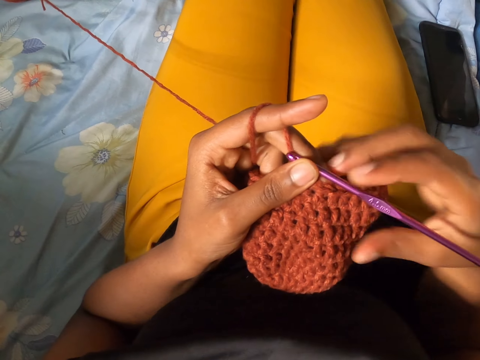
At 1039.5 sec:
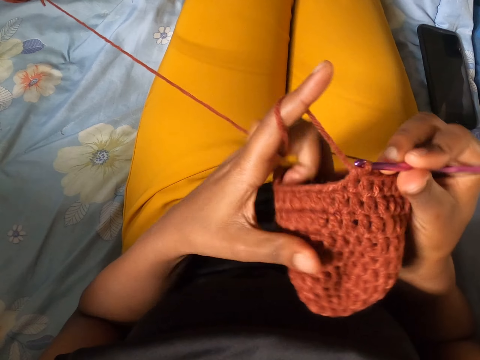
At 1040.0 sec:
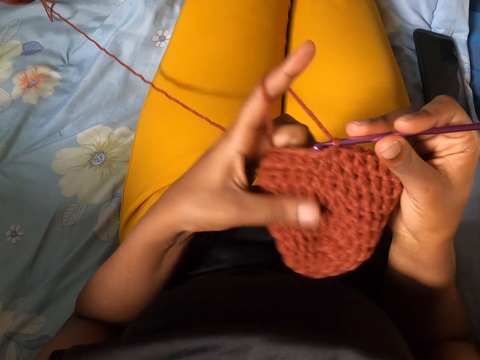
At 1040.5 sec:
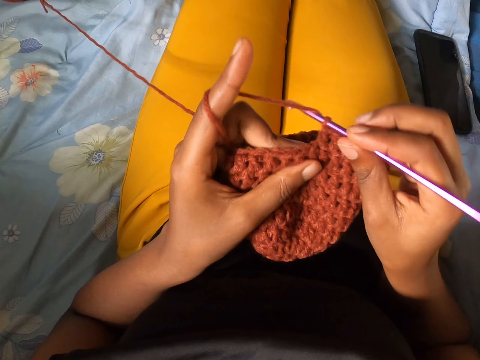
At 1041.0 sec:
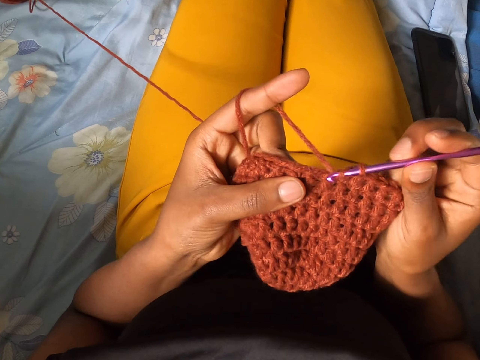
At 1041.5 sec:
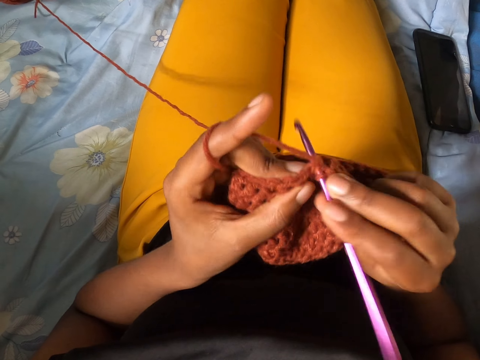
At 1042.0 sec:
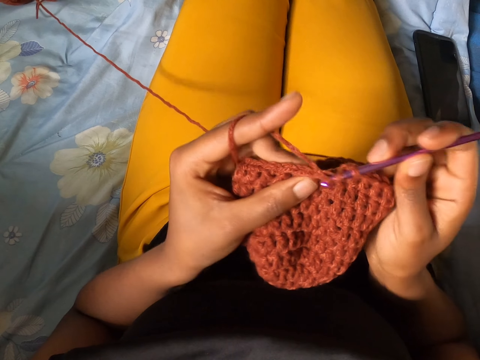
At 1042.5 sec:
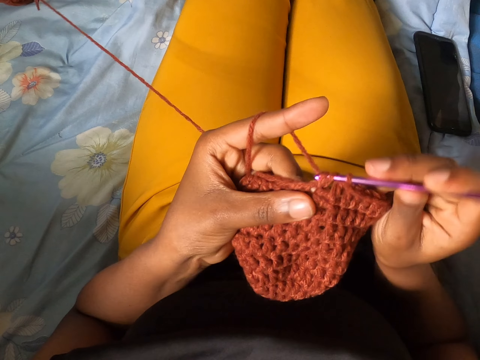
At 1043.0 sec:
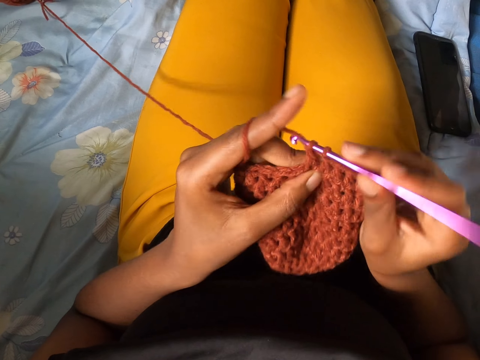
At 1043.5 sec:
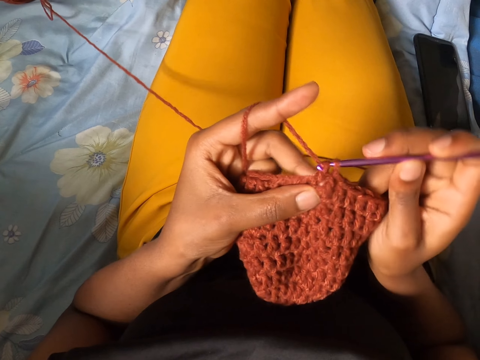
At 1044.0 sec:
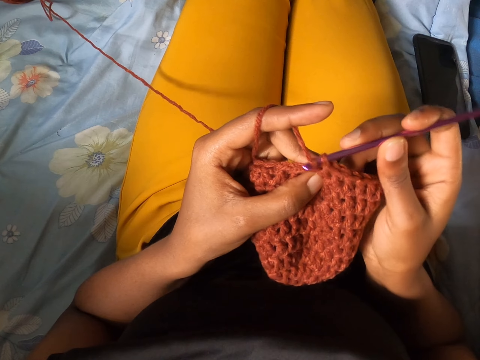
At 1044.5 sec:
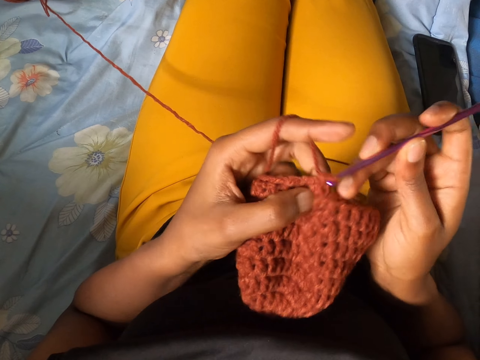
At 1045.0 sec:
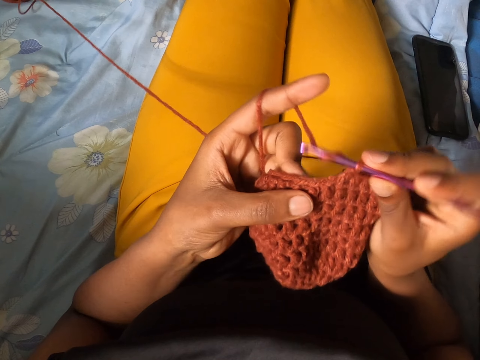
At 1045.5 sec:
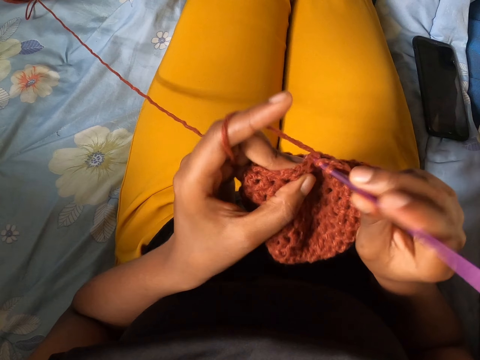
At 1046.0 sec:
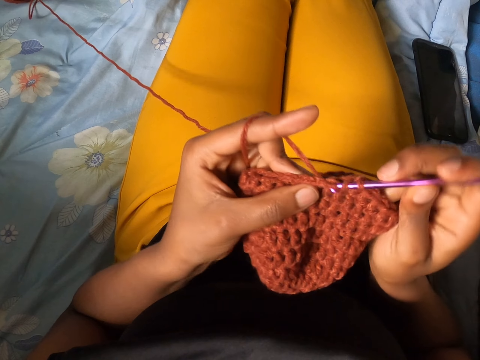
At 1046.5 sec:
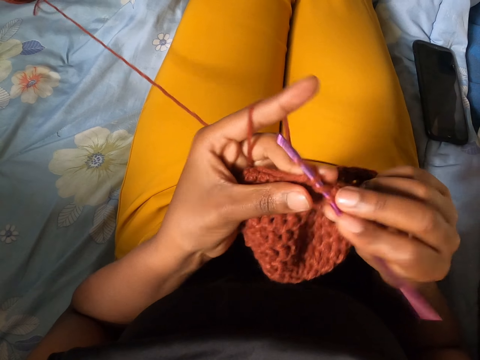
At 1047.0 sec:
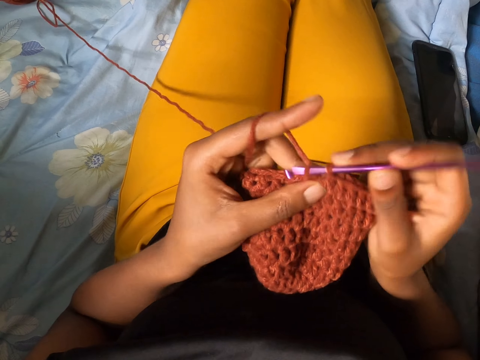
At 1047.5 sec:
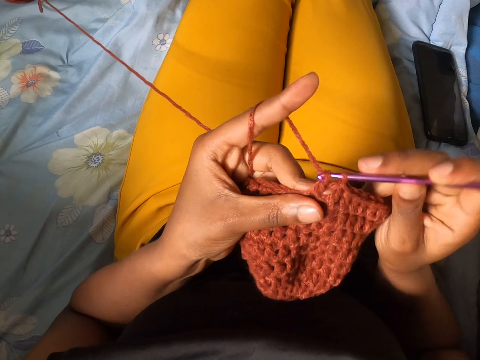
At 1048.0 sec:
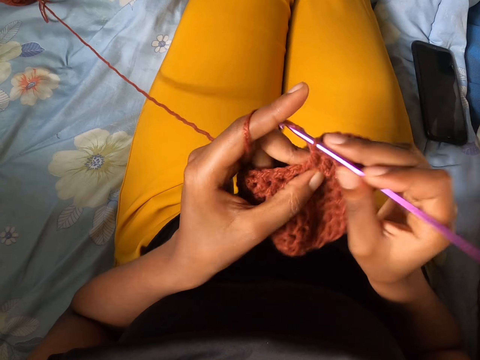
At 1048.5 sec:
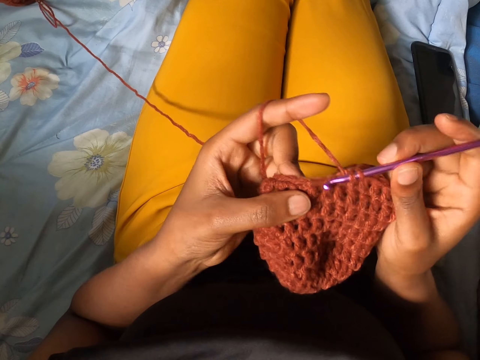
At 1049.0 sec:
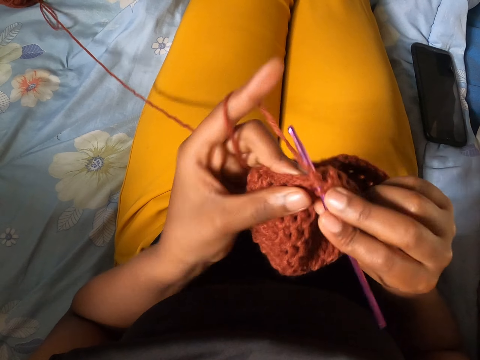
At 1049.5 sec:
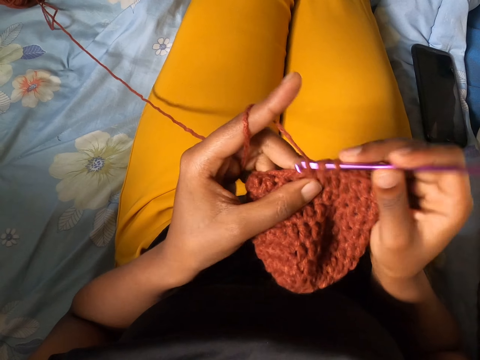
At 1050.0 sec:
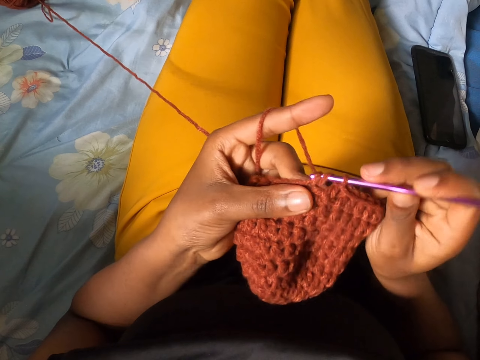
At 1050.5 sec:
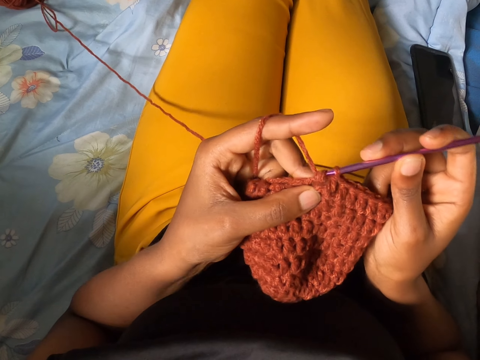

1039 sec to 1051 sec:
The camera wearer holds the crochet hook or knitting needle with both hands. She takes her left hand off the crochet hook, holds the craft with her left hand, and adjusts a piece of cloth. She rolls the knitting needle on the yarn. She crochets yarn with the crochet hook in her right hand.

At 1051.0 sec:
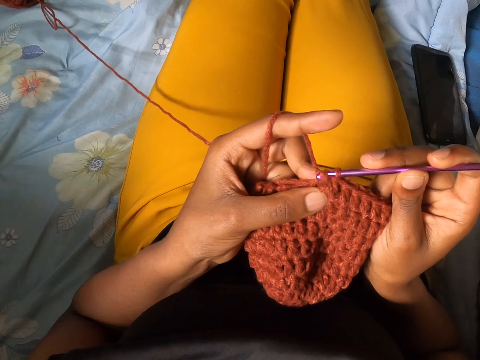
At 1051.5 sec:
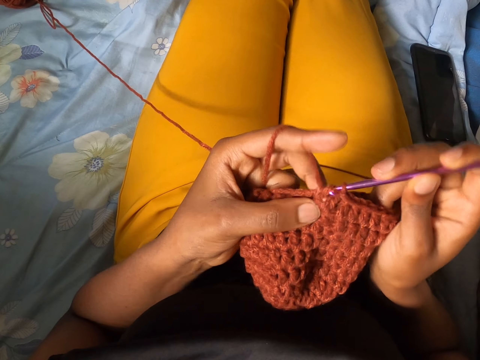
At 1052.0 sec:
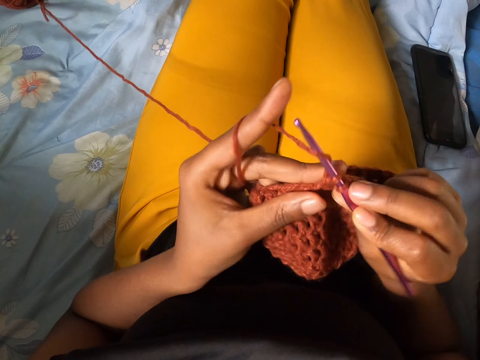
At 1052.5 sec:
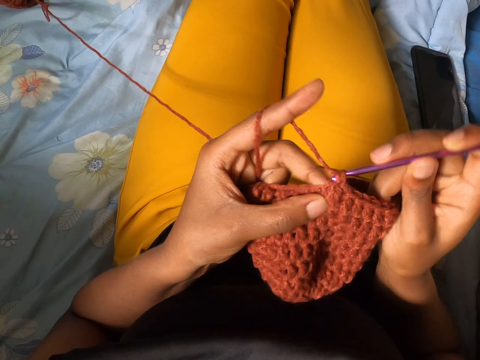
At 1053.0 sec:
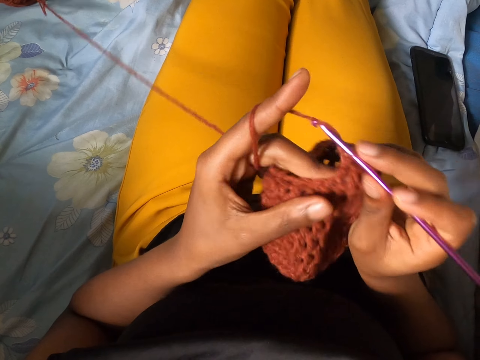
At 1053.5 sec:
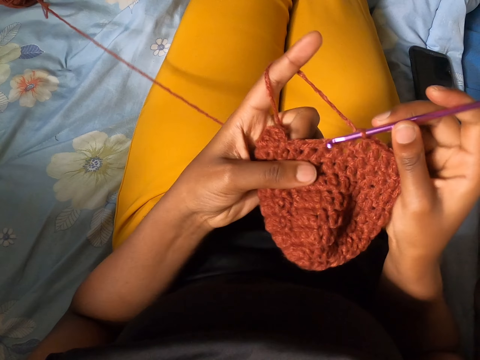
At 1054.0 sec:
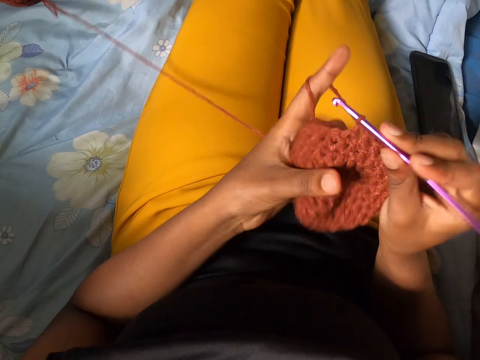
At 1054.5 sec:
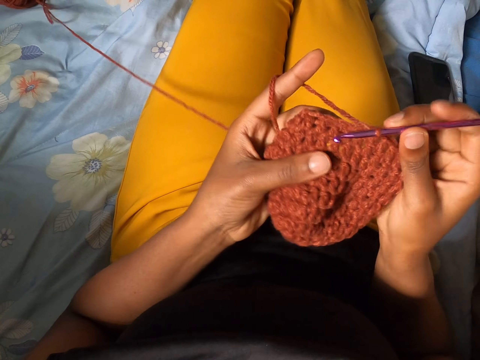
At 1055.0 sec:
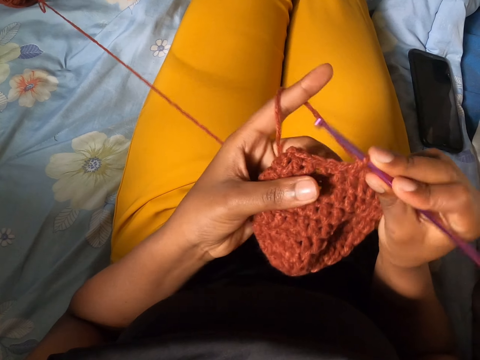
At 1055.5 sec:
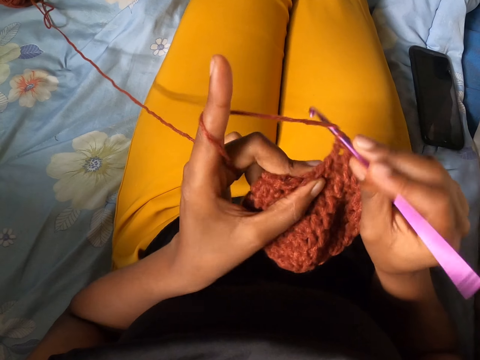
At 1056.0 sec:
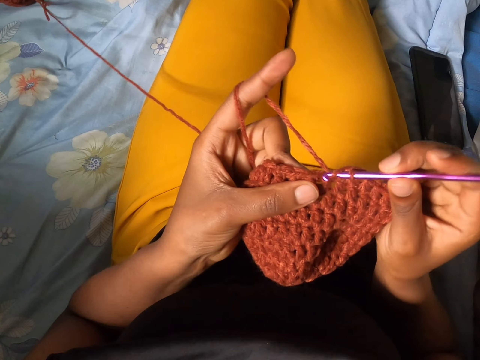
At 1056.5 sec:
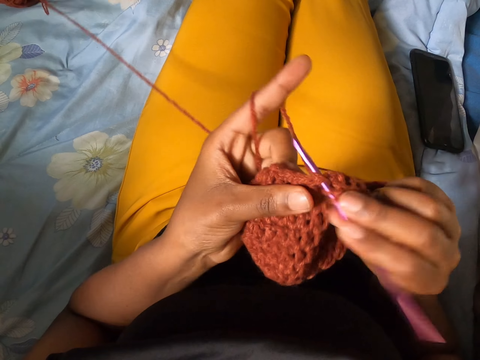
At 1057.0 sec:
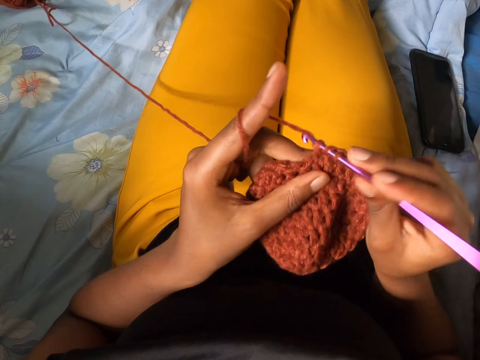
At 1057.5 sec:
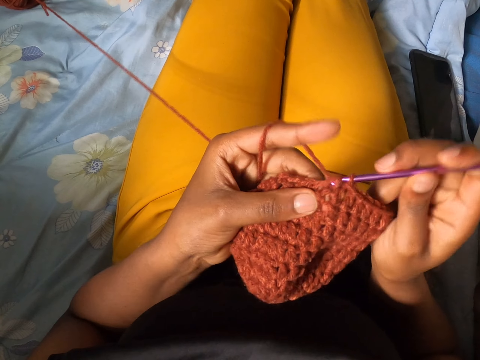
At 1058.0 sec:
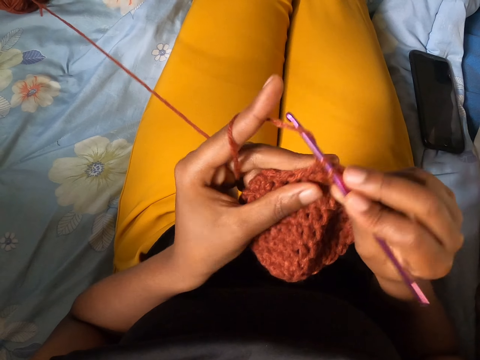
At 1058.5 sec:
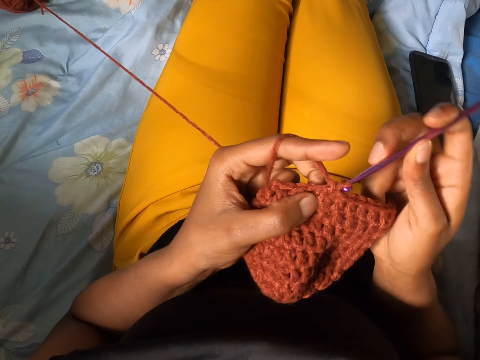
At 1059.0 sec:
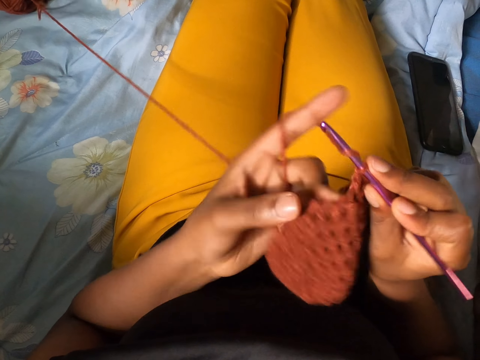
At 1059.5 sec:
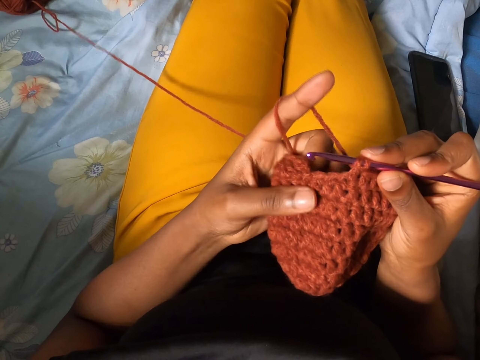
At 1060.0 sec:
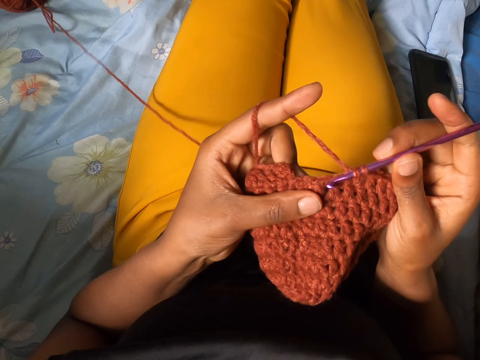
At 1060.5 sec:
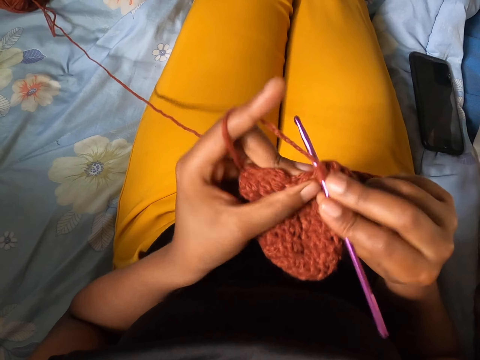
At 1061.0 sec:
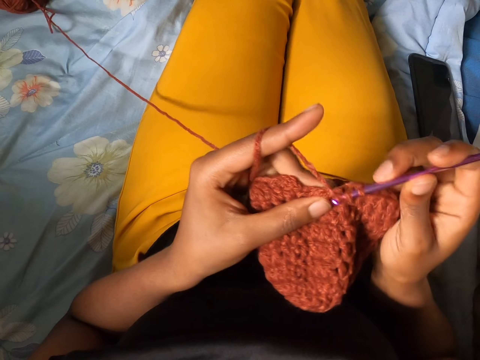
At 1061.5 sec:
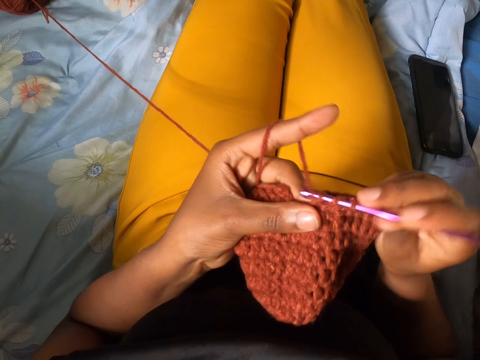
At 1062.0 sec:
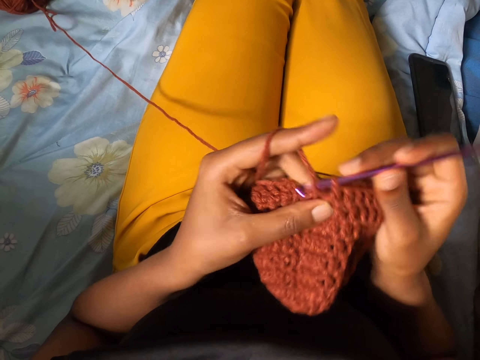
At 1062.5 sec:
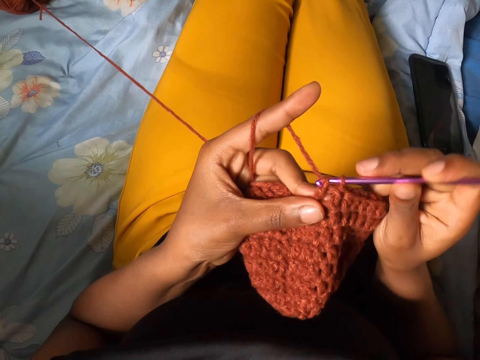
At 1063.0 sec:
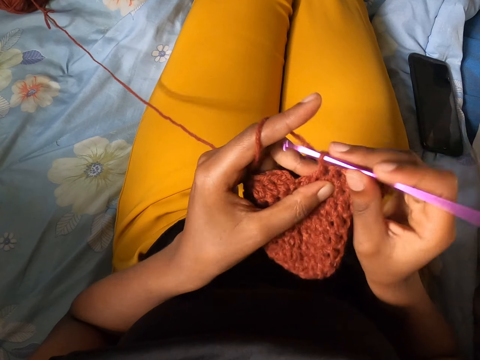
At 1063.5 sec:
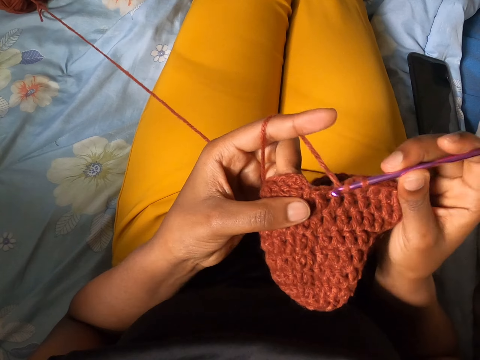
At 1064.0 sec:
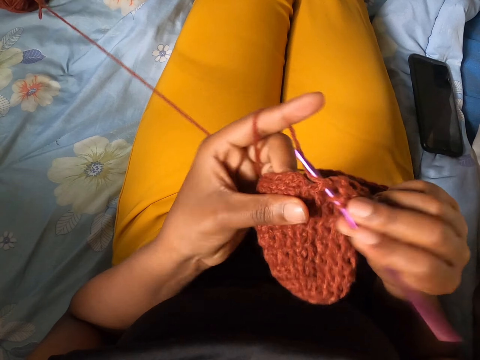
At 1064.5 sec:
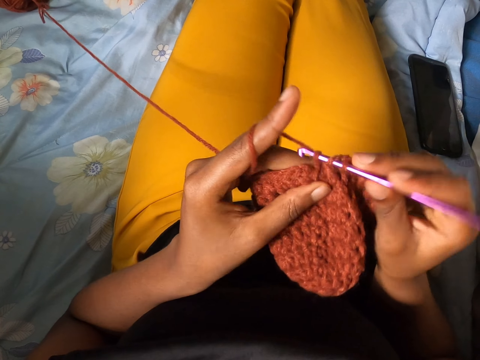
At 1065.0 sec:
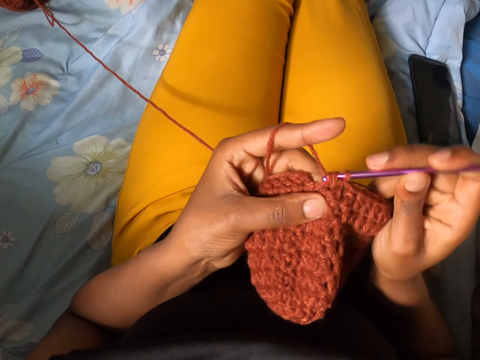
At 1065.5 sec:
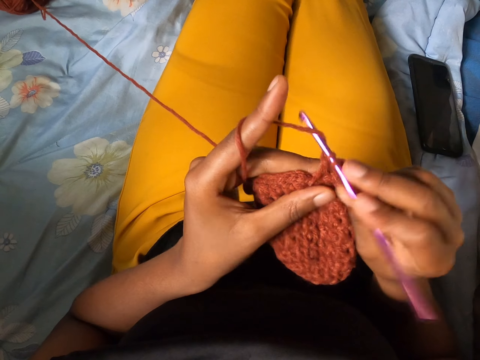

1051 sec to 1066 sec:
The camera wearer adjusts the craft or piece of cloth with her left hand. She rolls a knitting needle on the yarn. She crochets yarn with the crochet hook in her right hand. She adjusts the piece of cloth. She knits with the yarn and needle.
